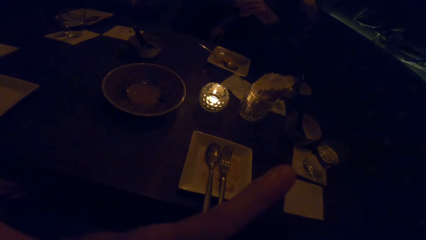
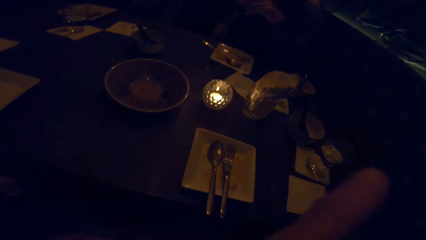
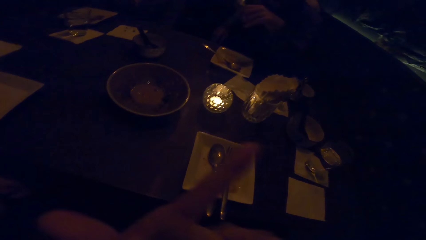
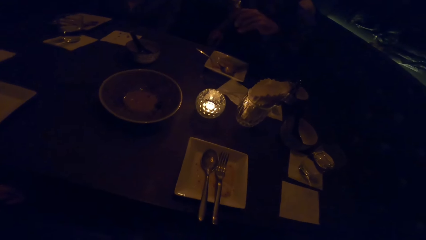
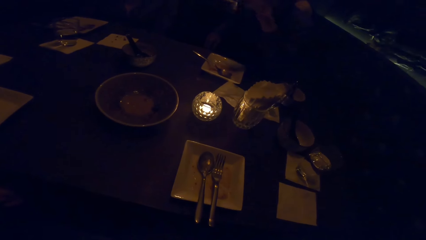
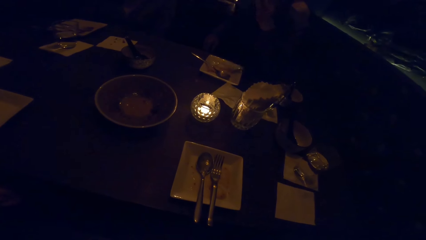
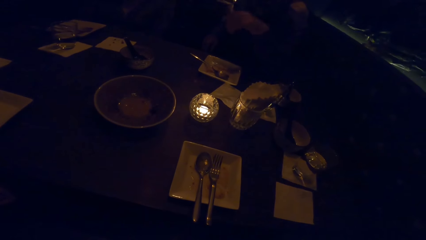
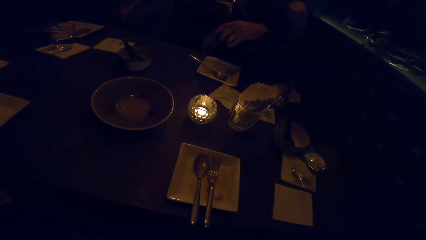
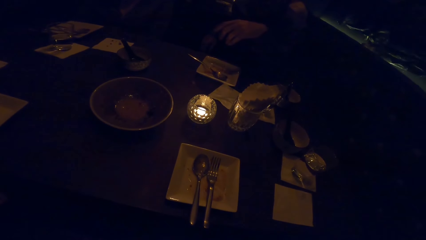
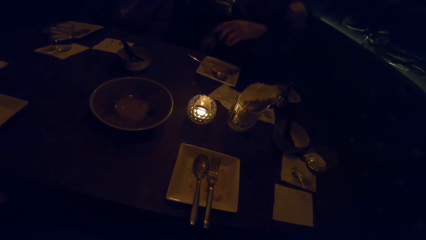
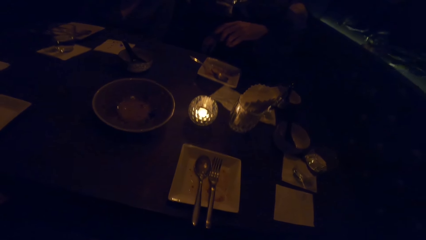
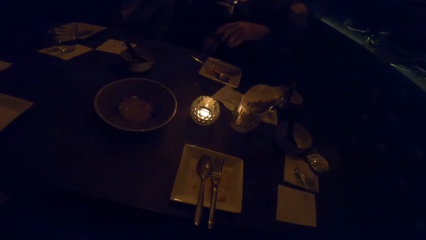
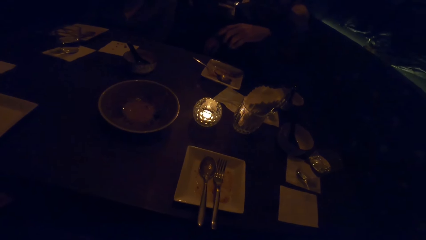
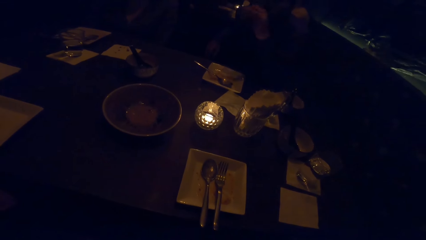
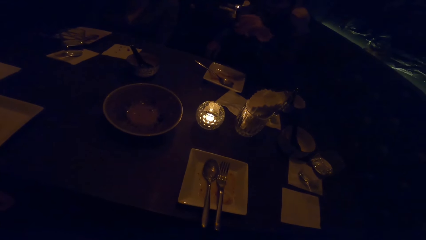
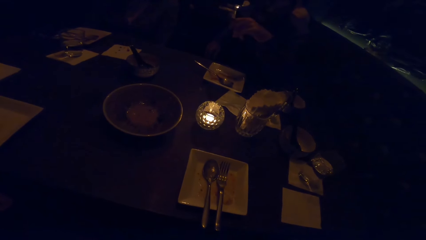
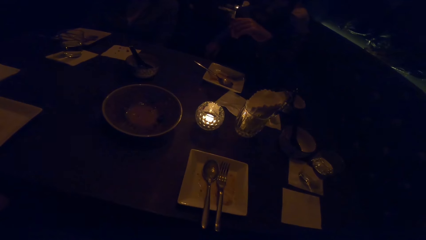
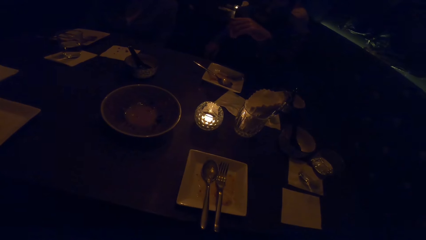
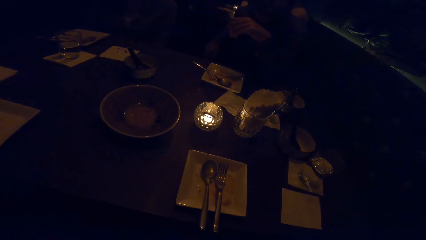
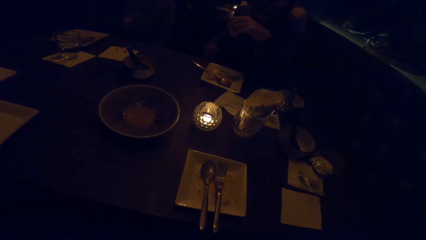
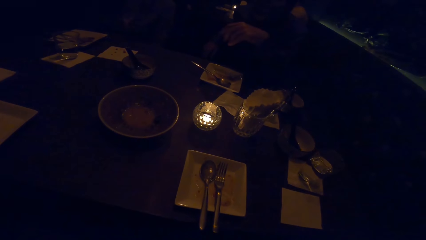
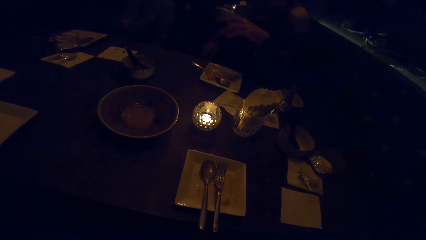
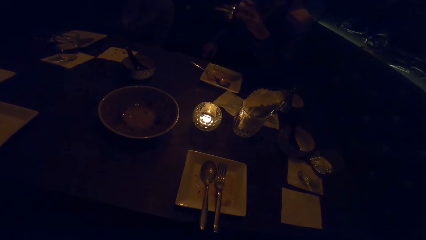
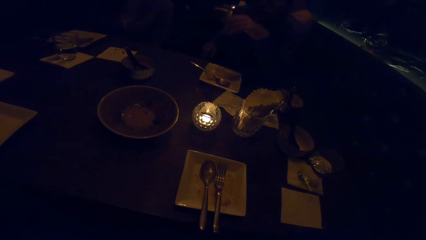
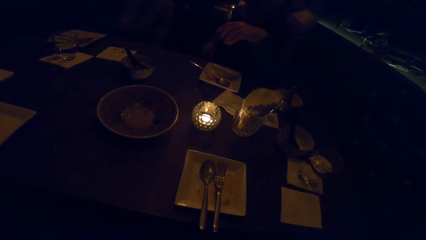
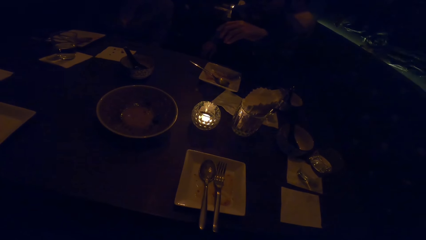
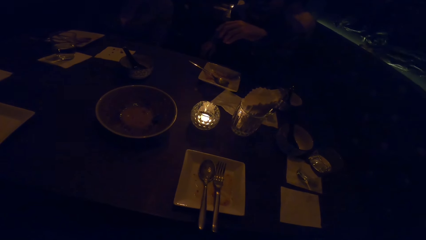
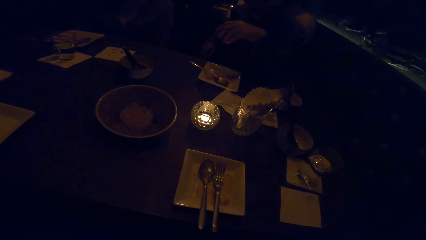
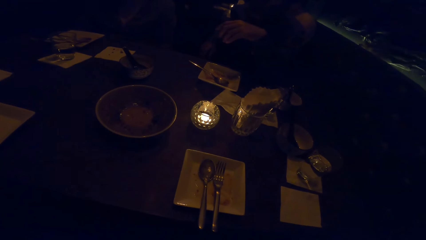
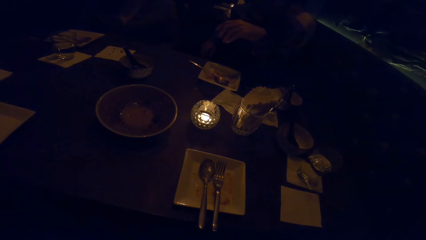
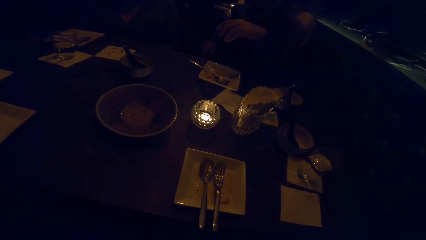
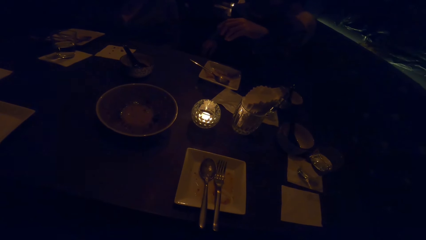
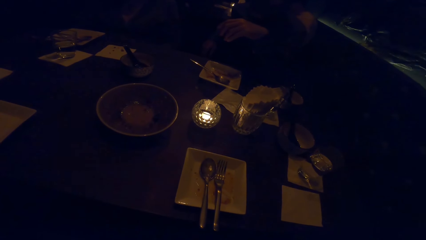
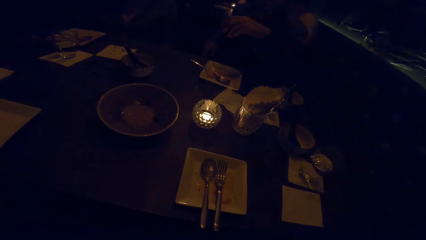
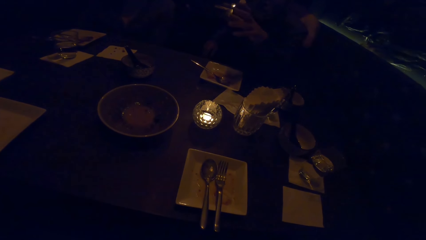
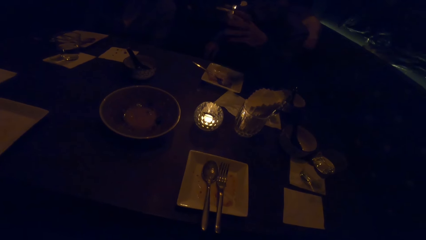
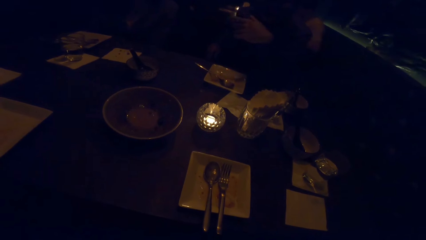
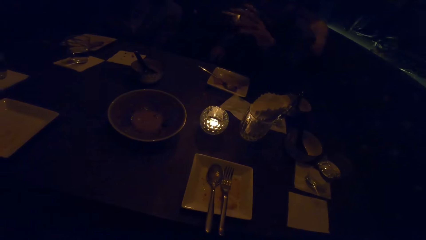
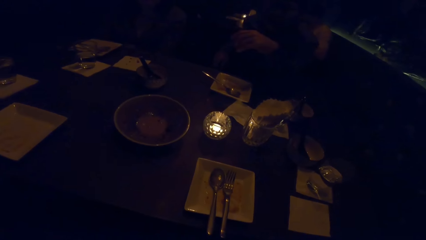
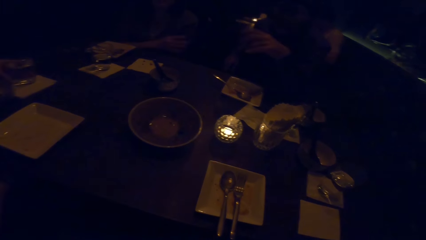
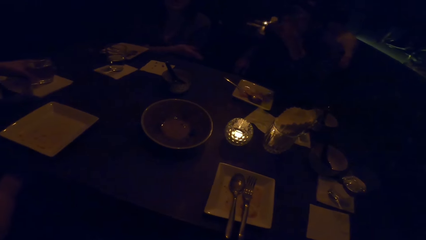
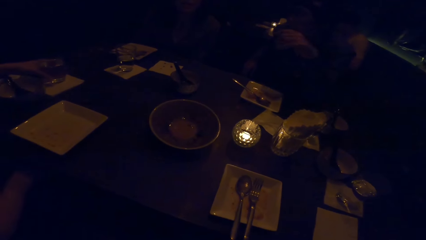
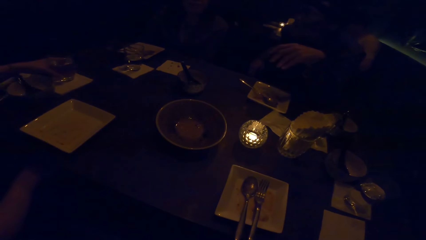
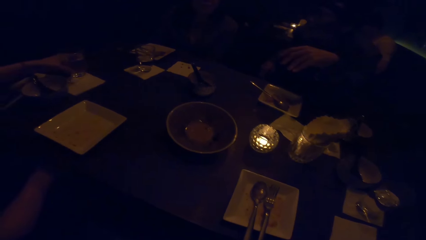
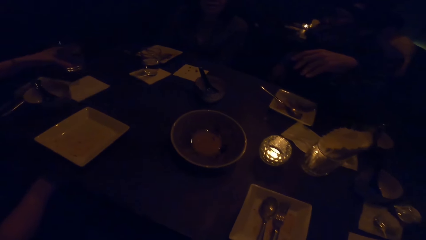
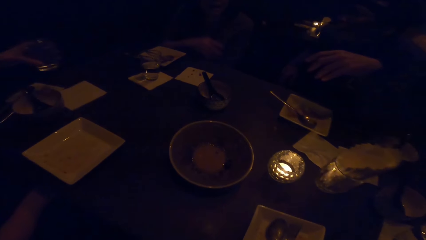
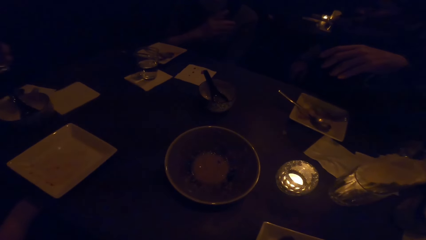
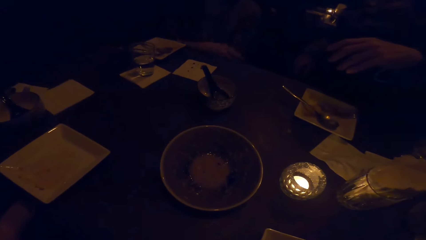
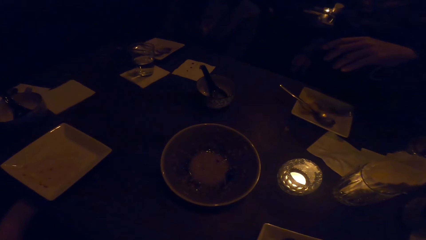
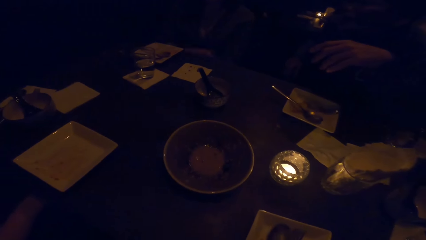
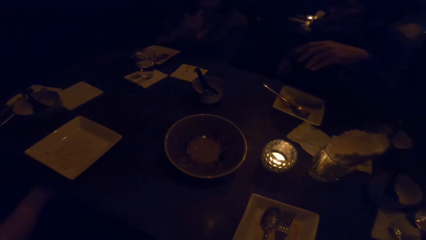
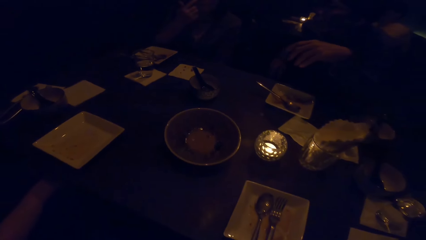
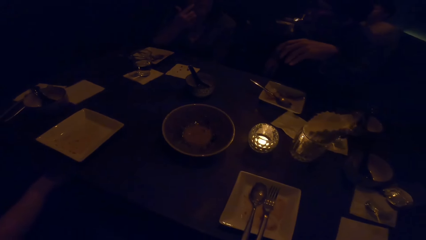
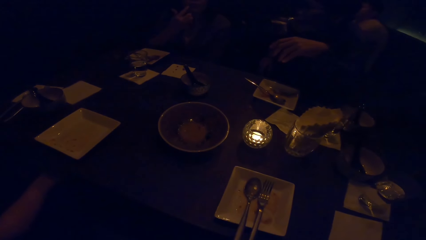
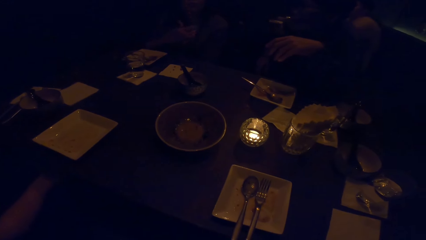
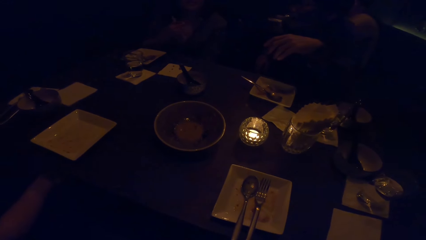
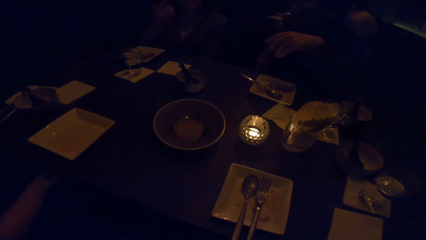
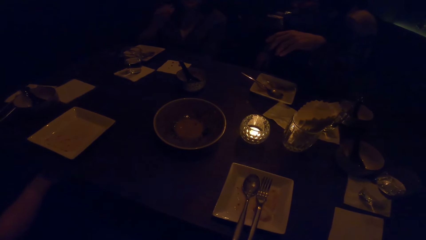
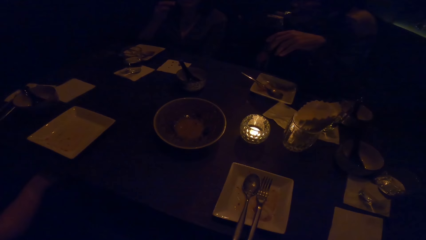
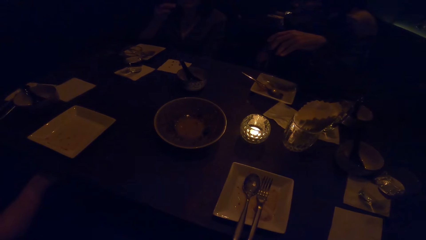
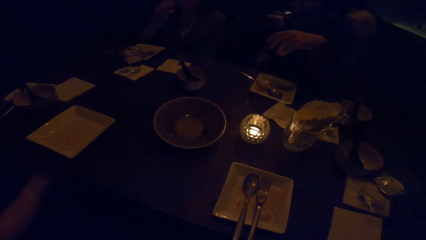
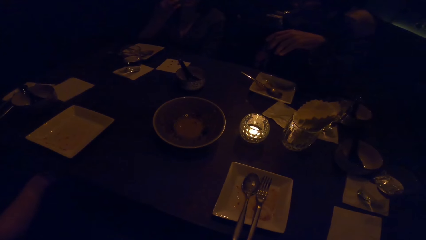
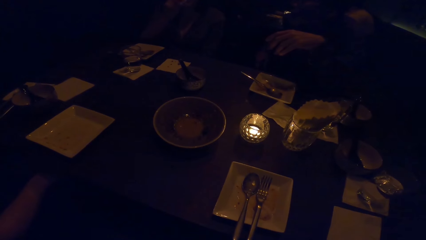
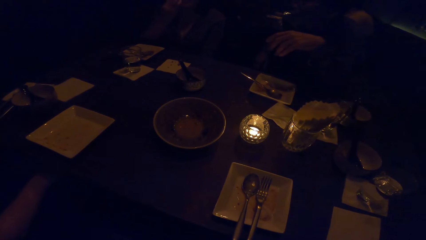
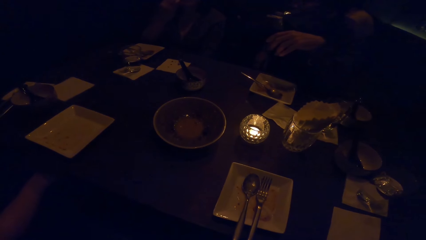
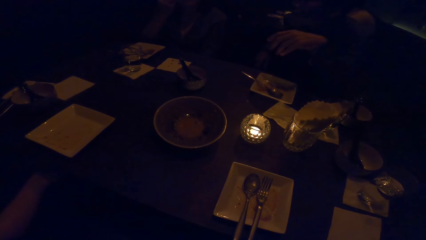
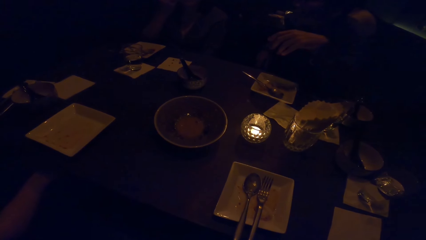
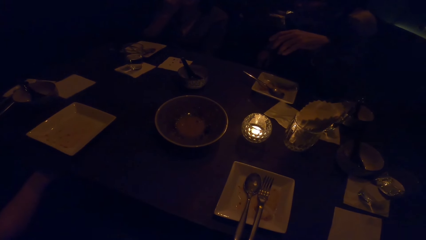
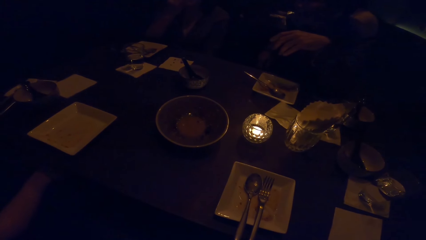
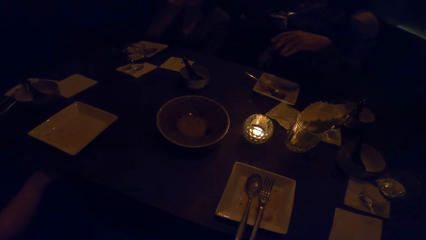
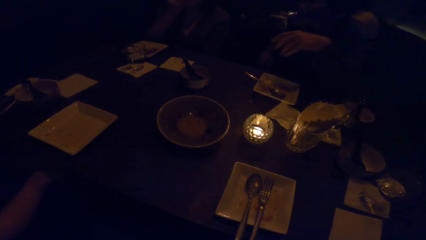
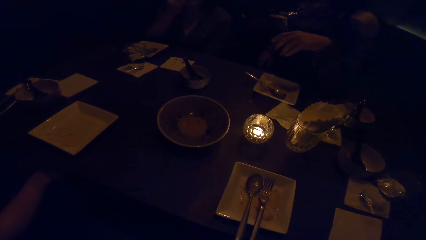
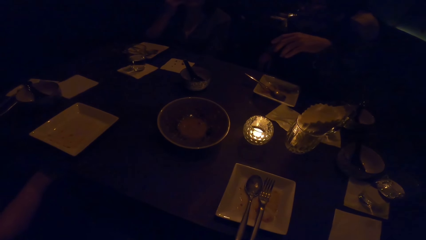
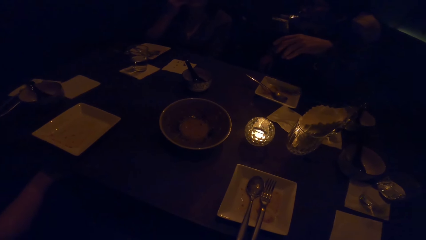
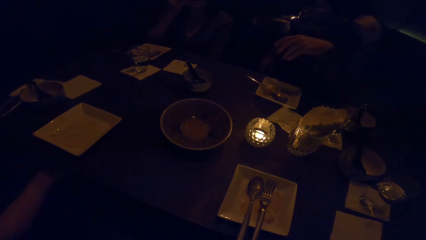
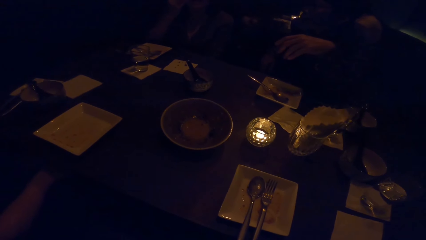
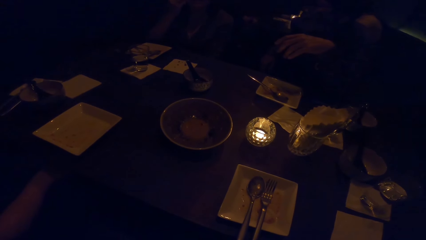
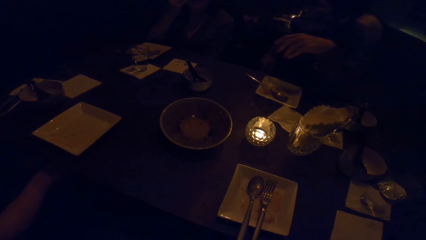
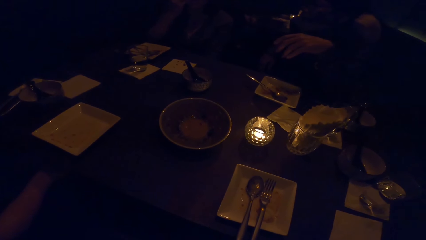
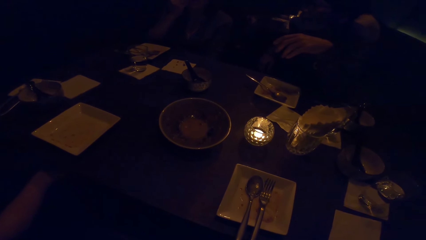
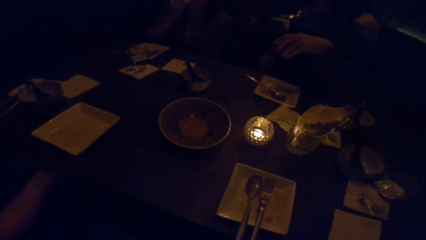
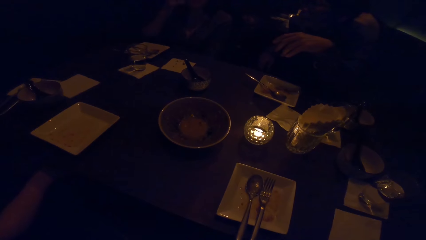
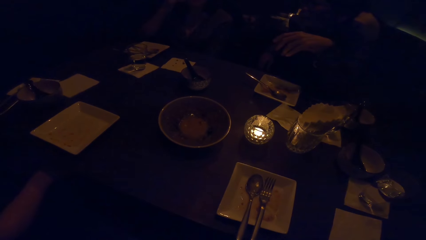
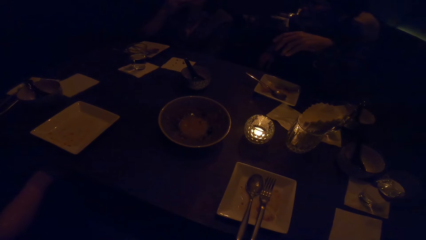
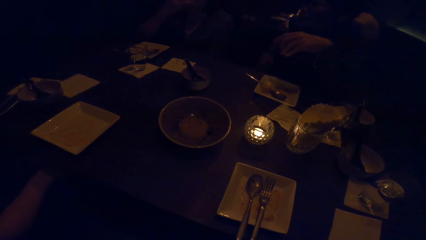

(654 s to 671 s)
The camera wearer gestures with the left hand. They look at the table.
